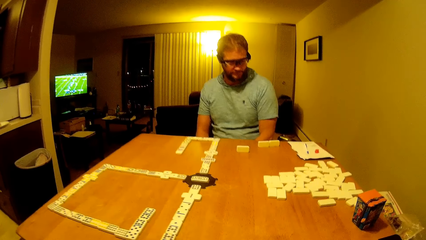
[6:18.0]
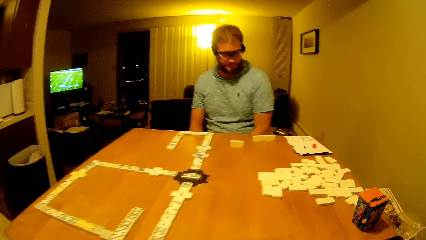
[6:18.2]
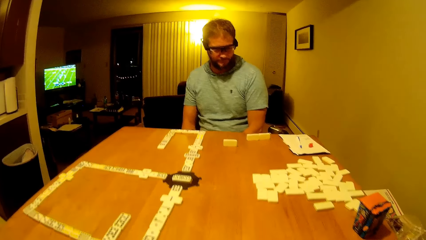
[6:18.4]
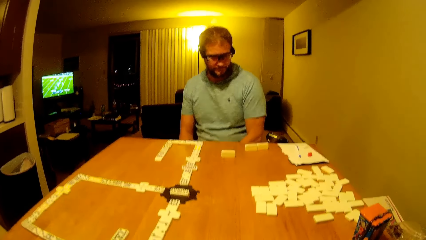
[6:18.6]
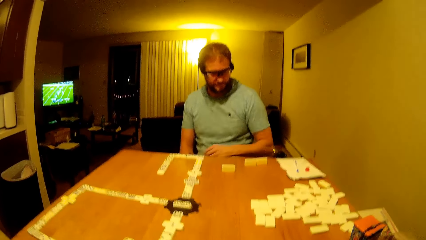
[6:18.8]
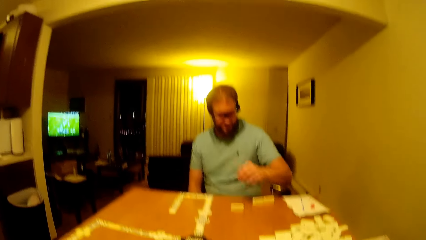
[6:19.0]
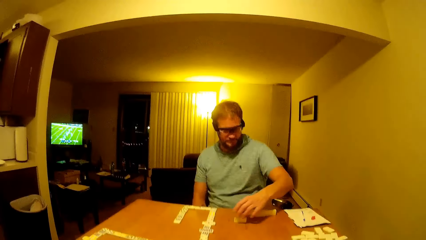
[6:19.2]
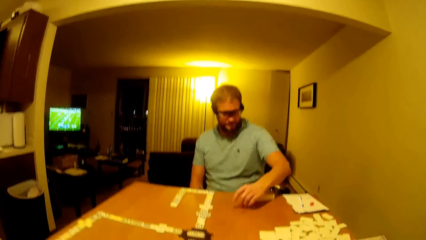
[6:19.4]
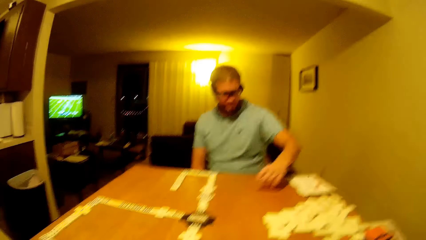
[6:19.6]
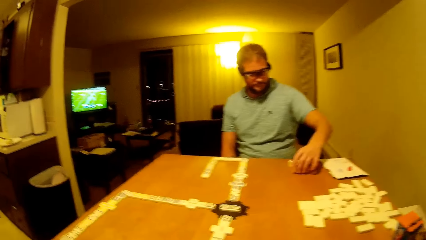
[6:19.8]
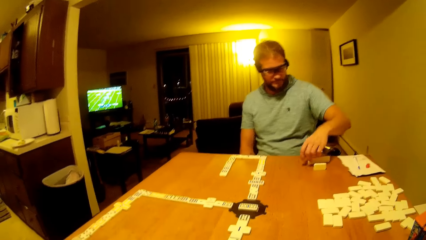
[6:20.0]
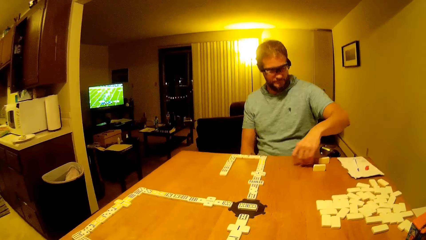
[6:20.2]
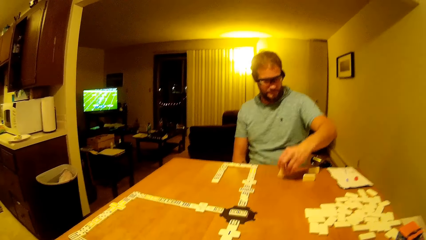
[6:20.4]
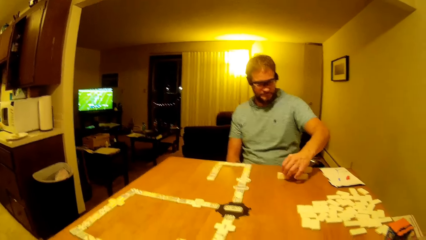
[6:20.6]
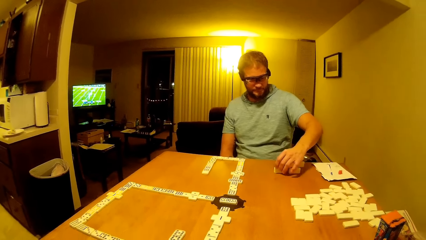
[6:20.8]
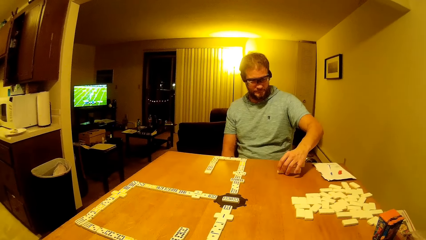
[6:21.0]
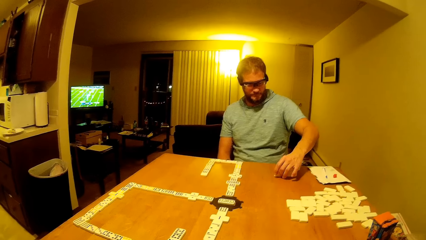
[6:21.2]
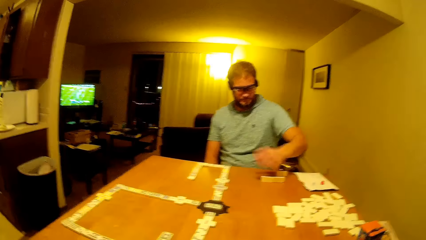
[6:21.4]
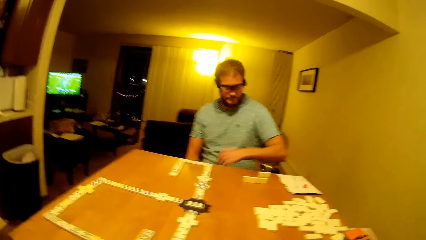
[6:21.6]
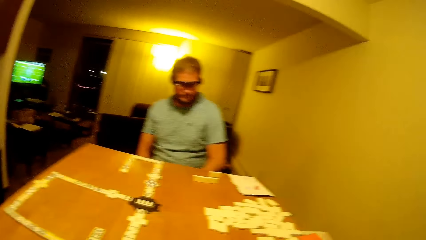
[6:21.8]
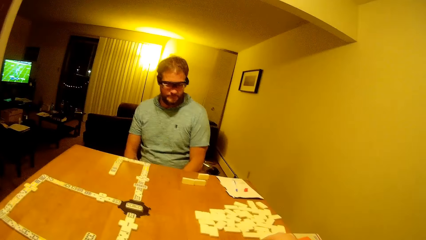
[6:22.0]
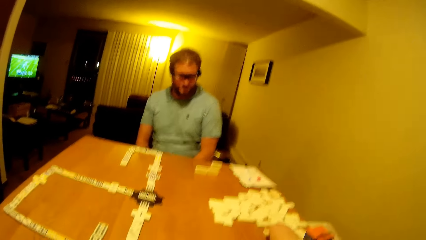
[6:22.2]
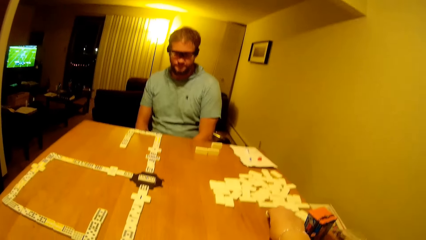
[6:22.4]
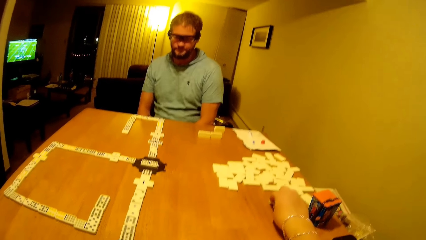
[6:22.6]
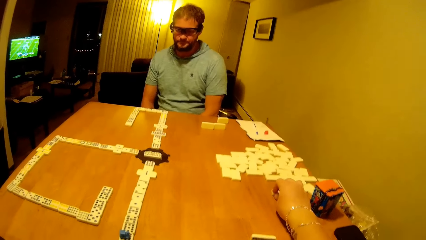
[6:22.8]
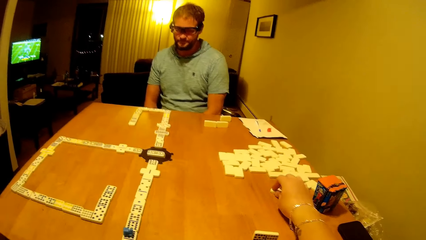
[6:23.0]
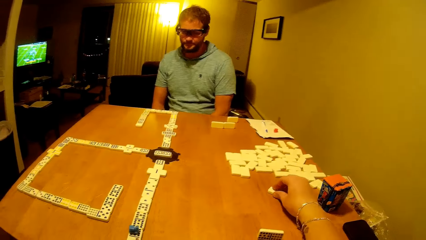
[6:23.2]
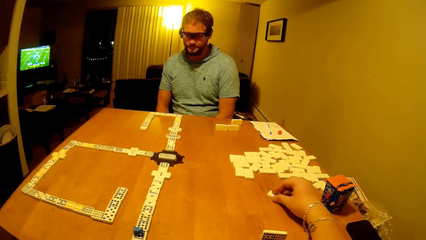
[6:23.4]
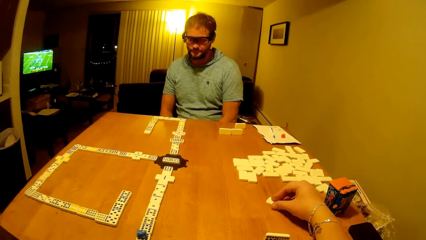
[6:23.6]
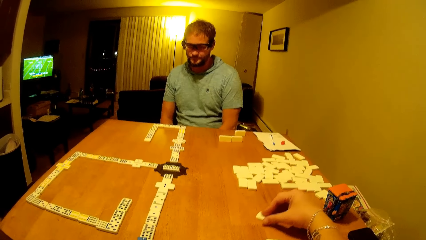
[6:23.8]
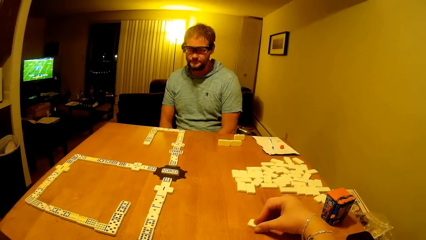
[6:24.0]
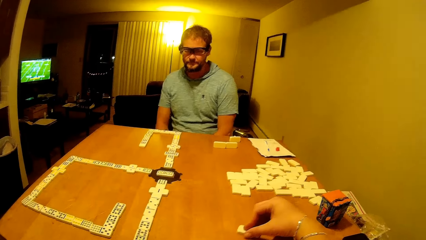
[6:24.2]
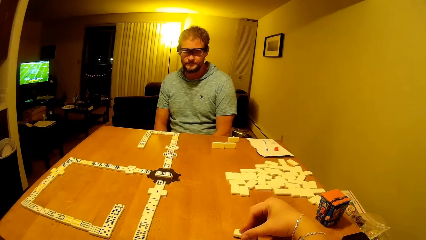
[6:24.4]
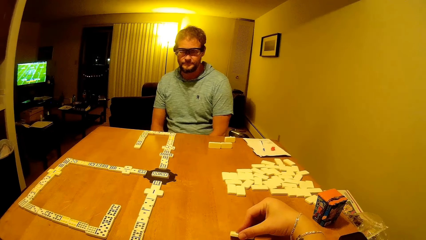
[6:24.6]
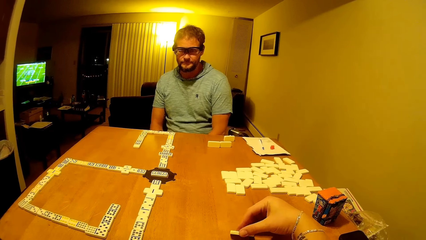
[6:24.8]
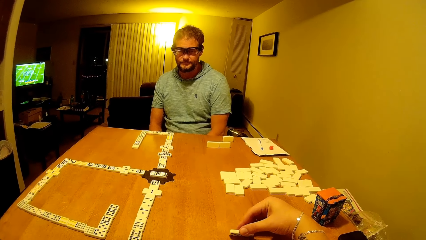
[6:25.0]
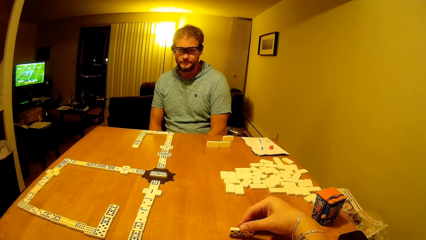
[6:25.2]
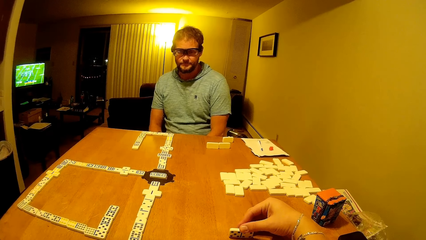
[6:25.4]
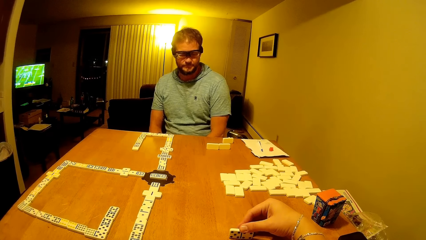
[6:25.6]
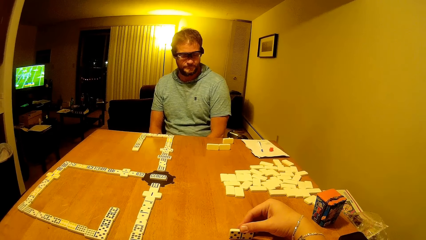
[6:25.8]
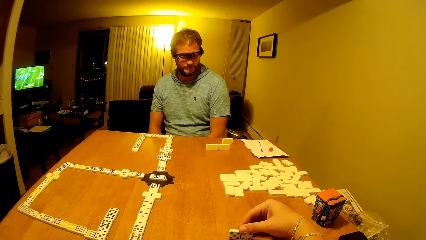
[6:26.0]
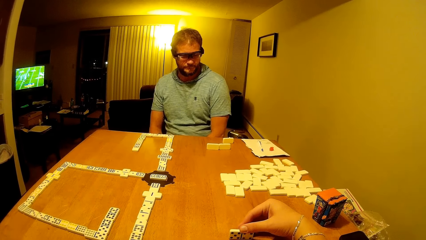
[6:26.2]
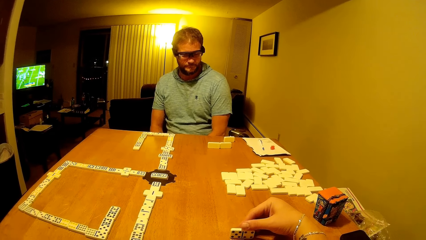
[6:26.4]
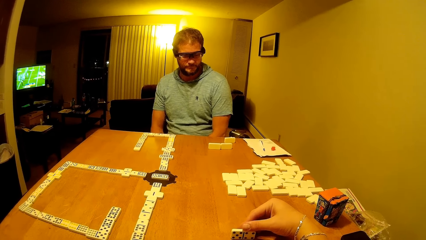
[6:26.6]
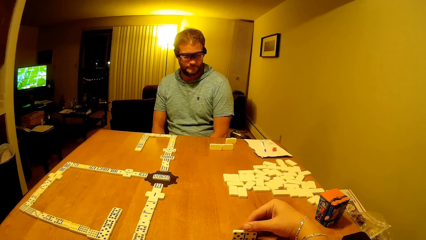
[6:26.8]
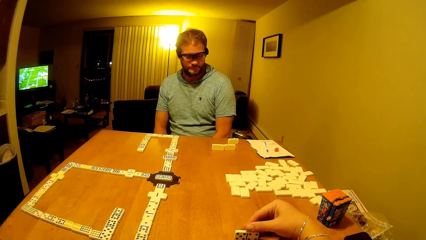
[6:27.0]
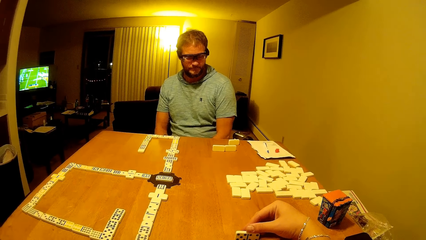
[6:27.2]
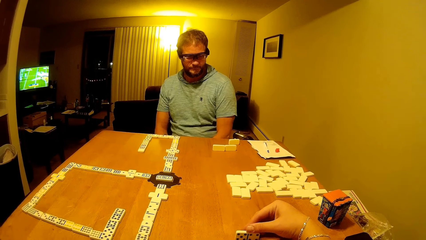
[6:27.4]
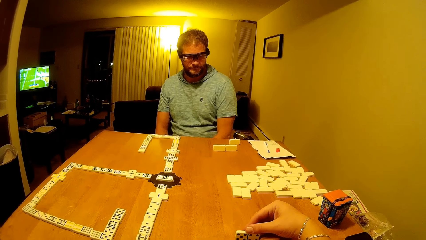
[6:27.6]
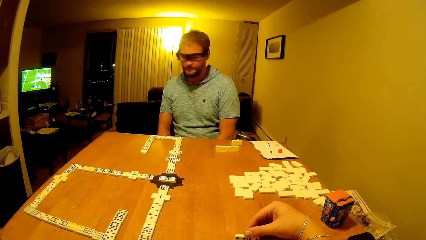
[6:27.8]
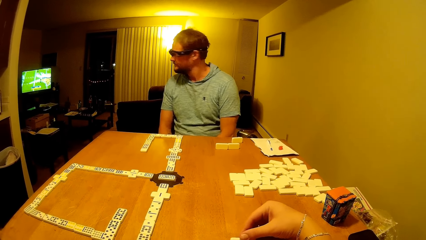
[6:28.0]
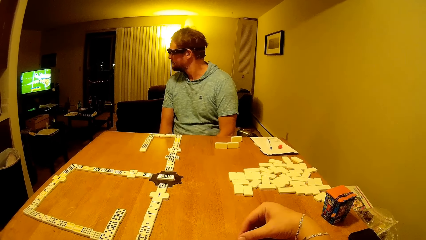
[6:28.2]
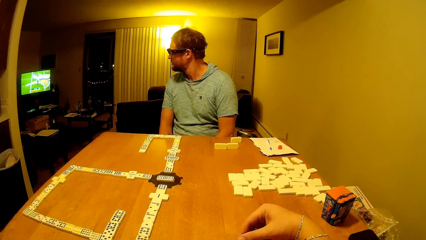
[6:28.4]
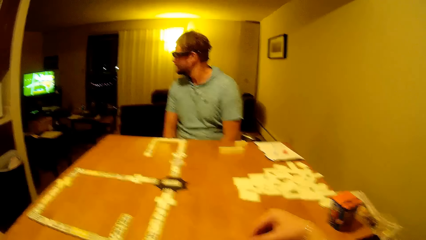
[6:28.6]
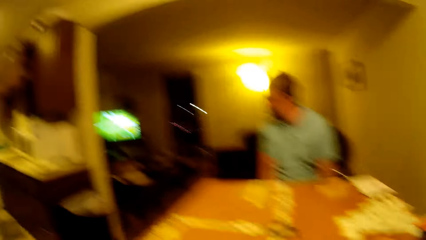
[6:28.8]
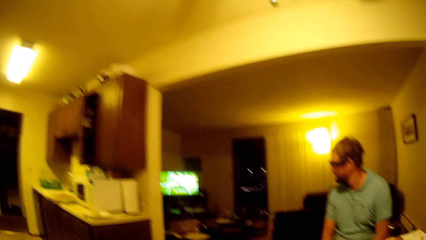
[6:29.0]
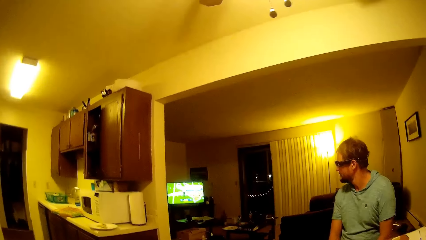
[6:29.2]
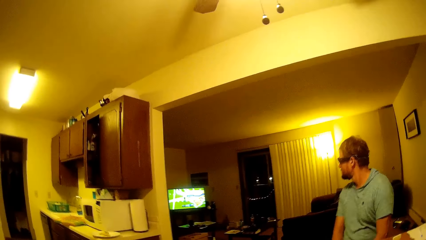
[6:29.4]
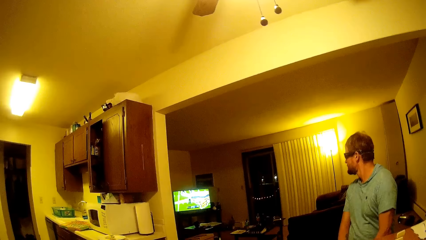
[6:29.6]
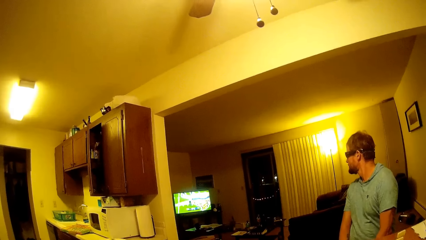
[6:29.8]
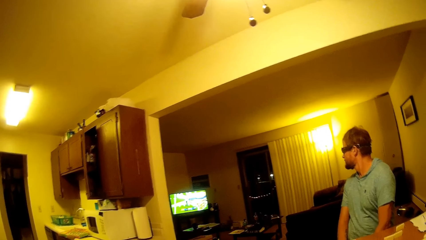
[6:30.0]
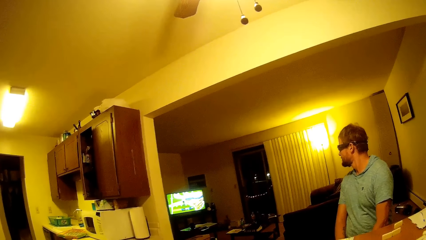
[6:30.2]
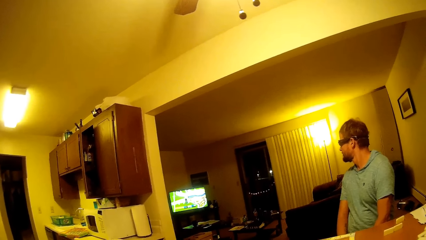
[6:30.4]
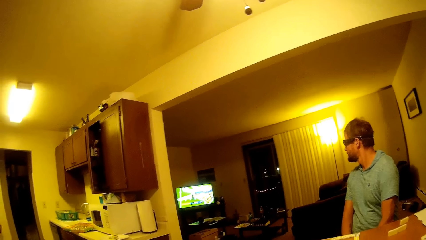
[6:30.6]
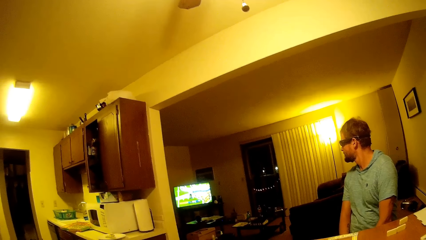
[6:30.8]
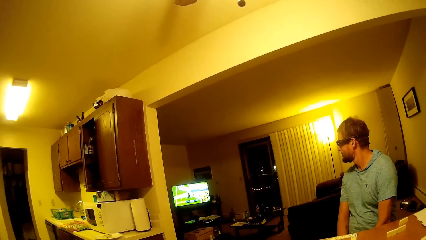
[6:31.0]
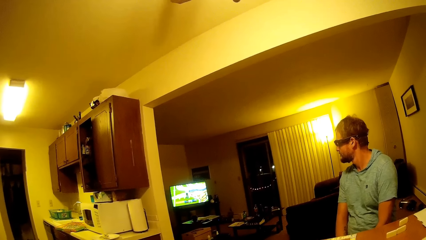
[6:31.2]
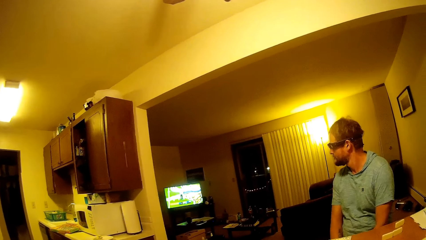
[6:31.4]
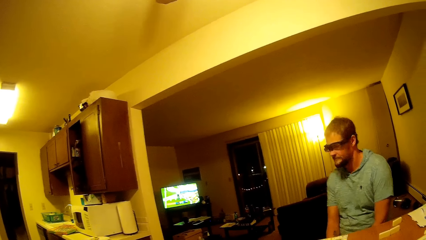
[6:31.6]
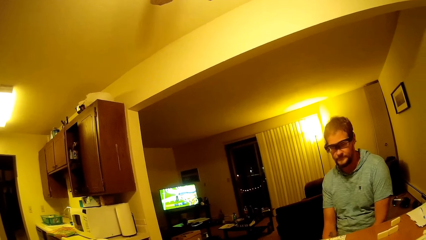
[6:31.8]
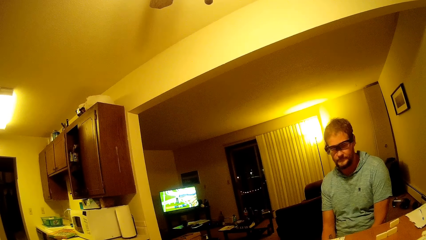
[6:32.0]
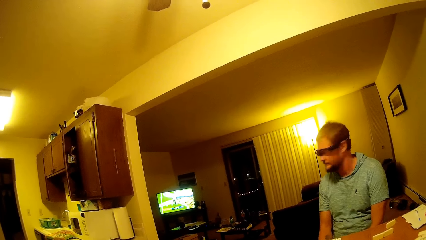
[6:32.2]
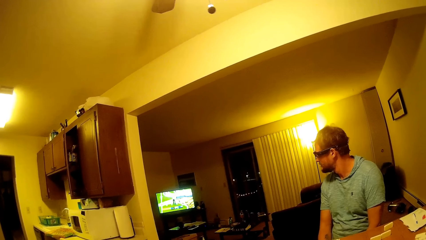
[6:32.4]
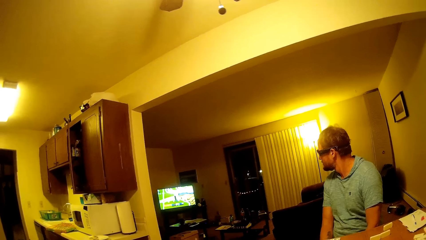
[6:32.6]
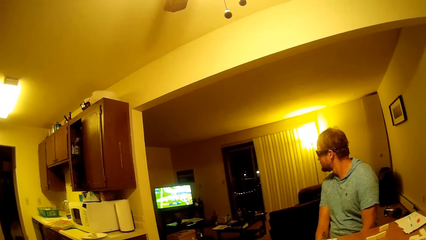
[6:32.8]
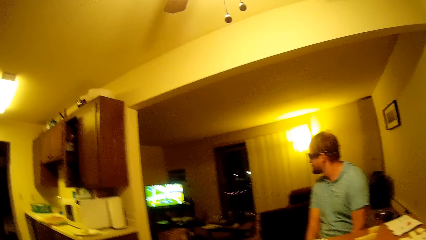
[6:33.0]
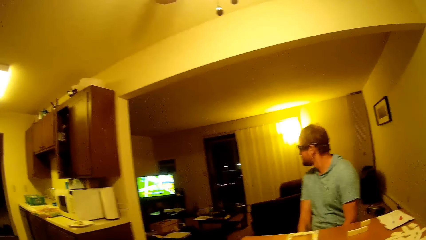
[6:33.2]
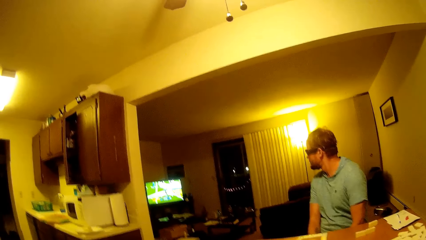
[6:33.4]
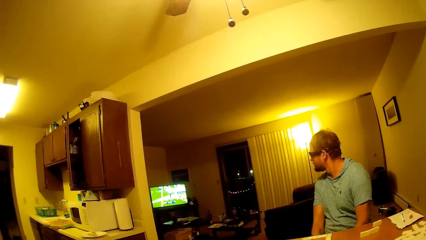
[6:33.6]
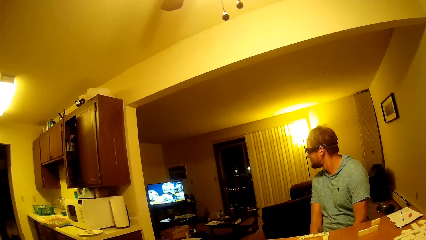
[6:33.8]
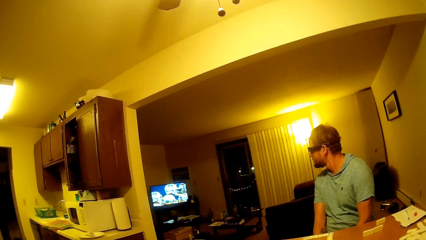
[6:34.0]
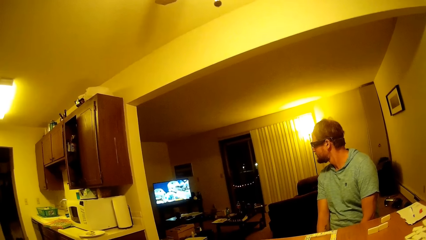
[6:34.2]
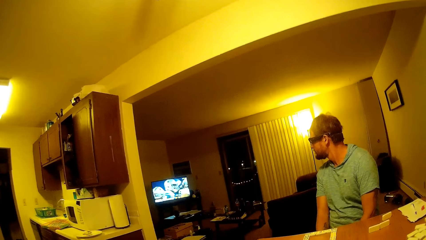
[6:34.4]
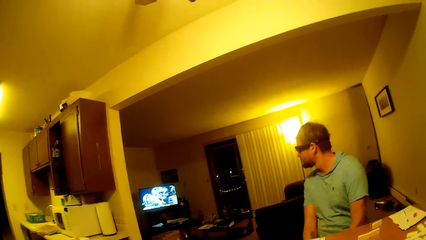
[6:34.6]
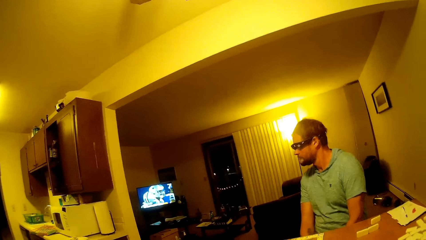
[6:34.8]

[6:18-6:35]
A man holds the domino, moves the domino, holds the domino, and puts down the domino. The camera wearer moves the domino and looks at the TV. The man looks at the TV.
